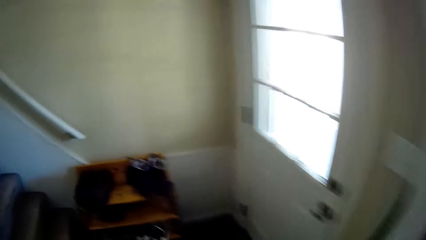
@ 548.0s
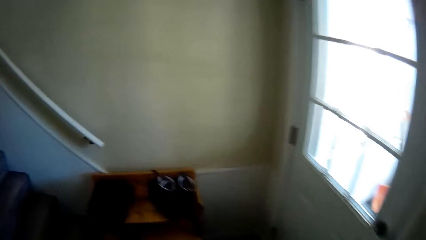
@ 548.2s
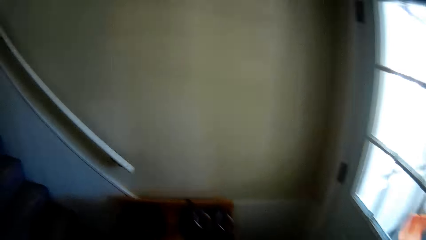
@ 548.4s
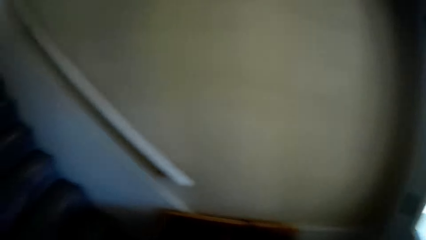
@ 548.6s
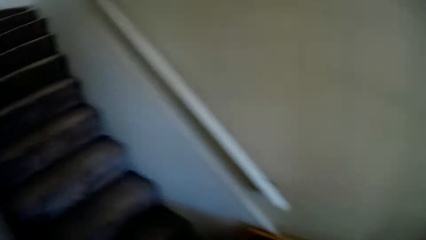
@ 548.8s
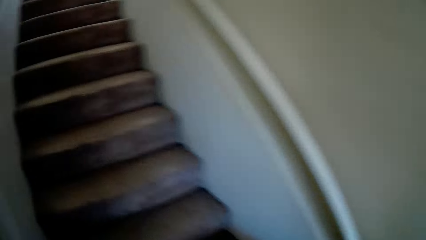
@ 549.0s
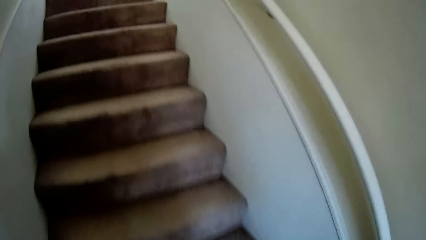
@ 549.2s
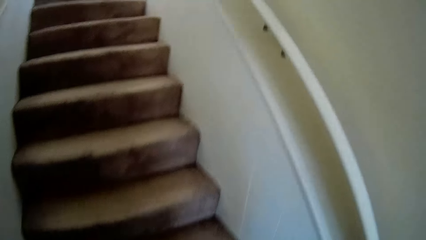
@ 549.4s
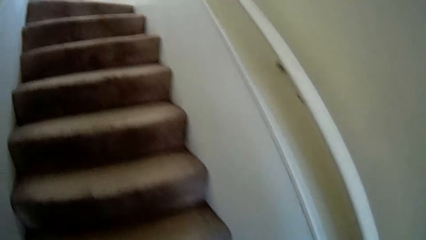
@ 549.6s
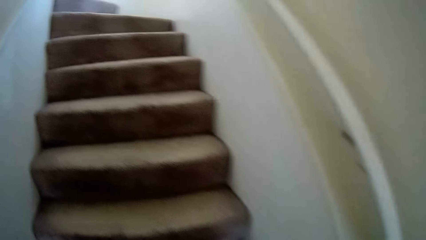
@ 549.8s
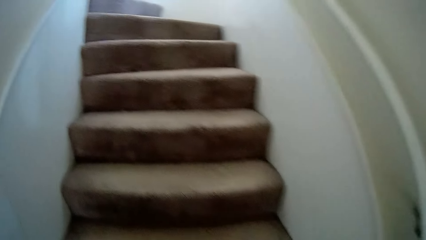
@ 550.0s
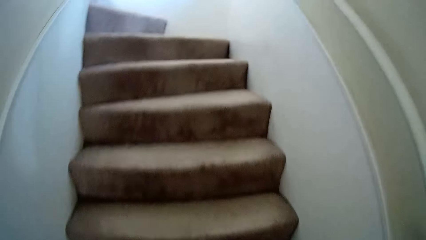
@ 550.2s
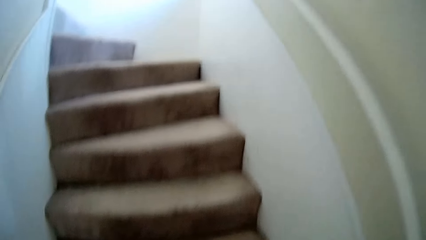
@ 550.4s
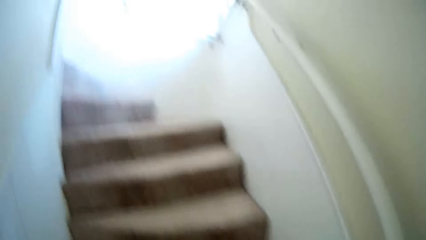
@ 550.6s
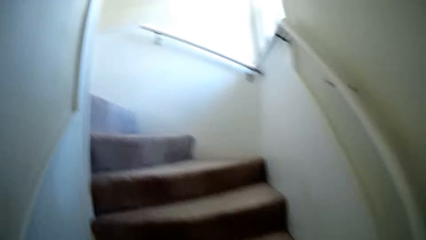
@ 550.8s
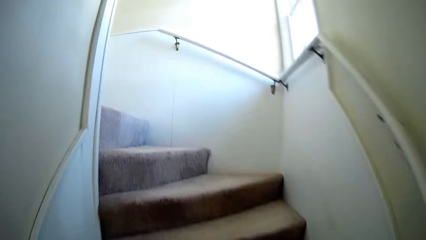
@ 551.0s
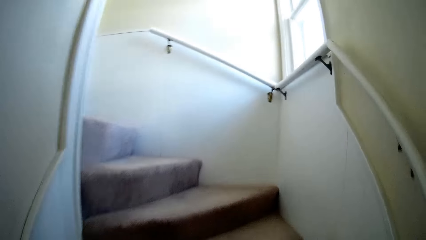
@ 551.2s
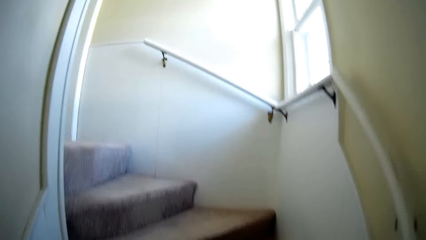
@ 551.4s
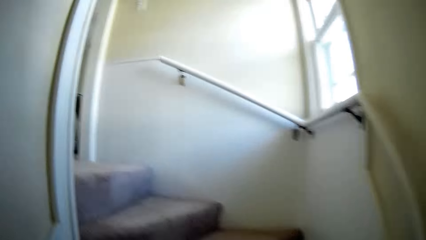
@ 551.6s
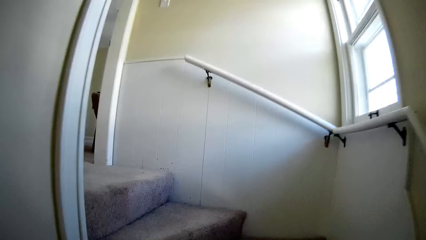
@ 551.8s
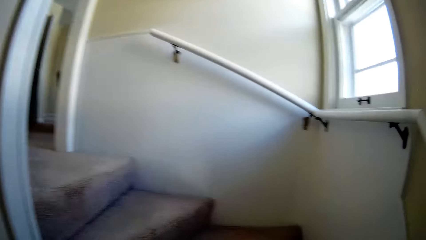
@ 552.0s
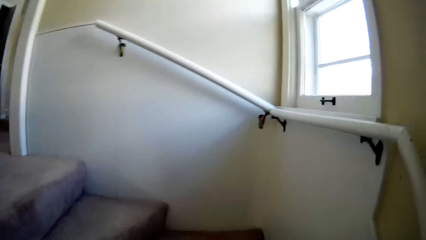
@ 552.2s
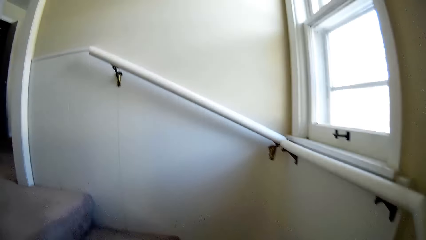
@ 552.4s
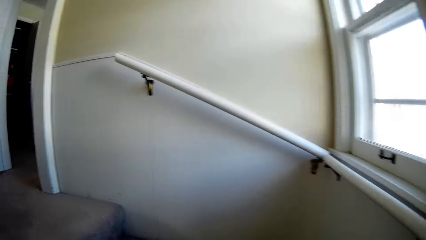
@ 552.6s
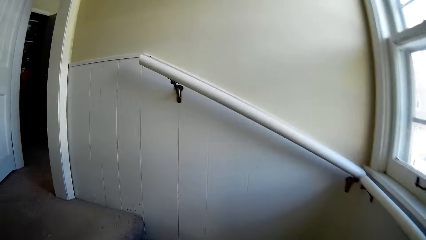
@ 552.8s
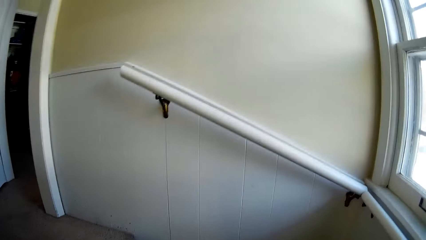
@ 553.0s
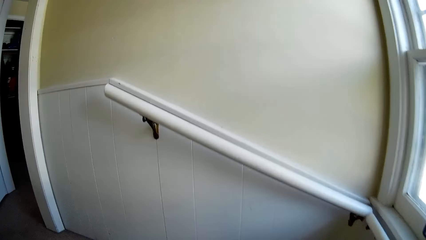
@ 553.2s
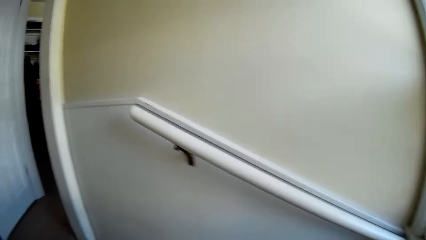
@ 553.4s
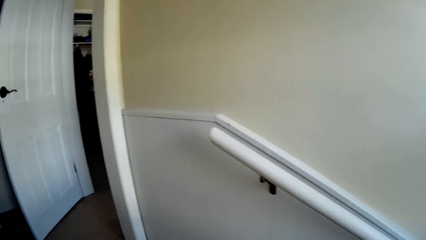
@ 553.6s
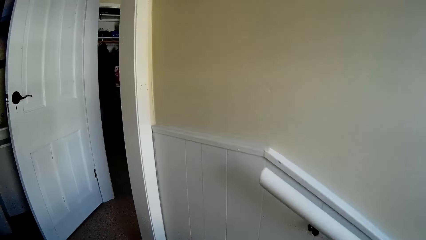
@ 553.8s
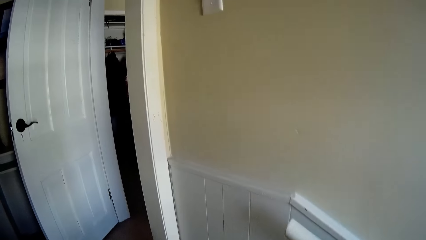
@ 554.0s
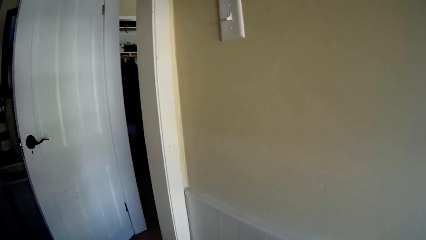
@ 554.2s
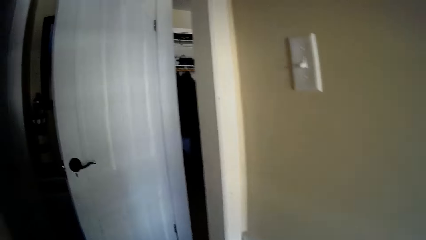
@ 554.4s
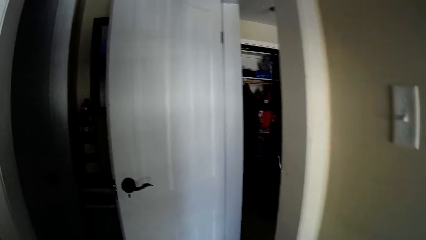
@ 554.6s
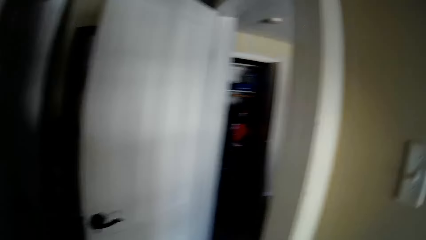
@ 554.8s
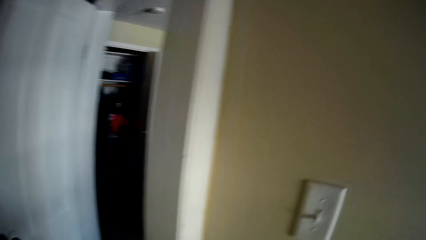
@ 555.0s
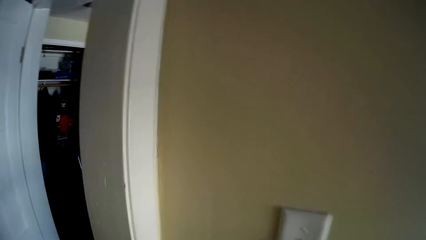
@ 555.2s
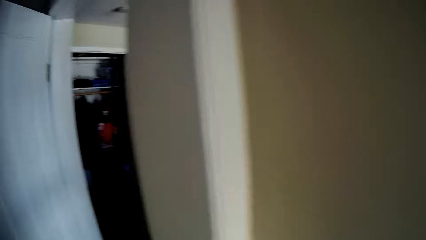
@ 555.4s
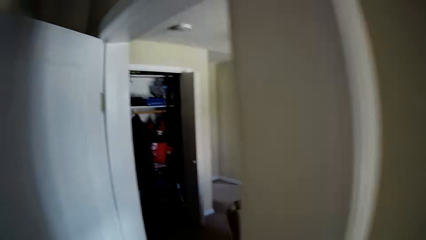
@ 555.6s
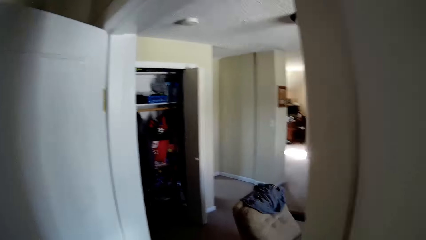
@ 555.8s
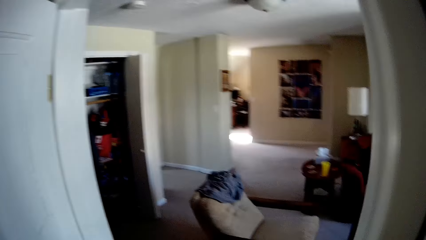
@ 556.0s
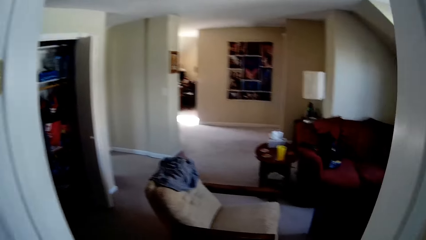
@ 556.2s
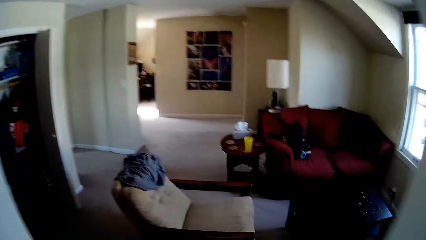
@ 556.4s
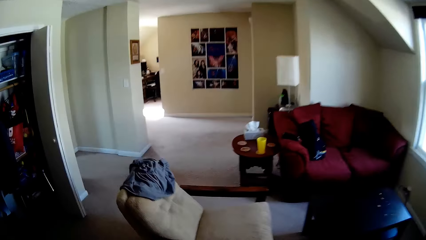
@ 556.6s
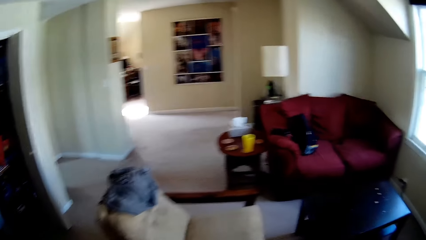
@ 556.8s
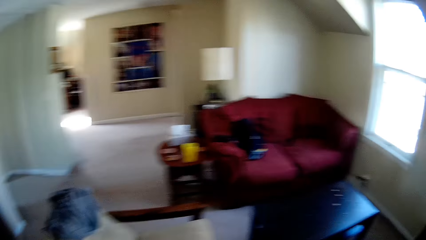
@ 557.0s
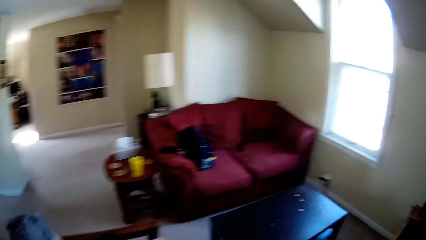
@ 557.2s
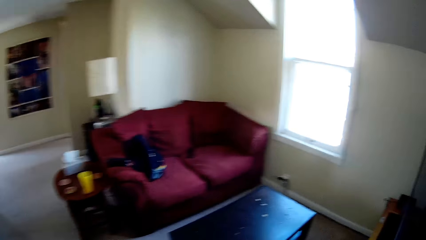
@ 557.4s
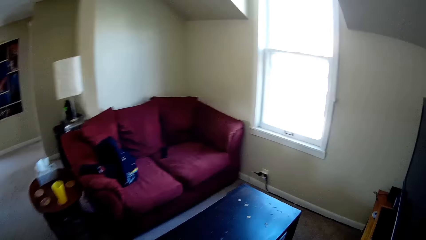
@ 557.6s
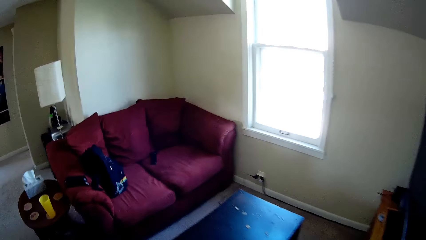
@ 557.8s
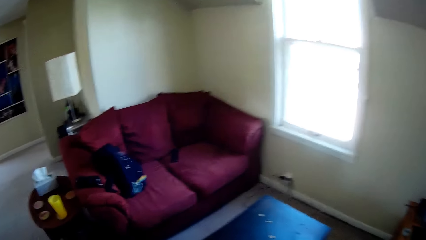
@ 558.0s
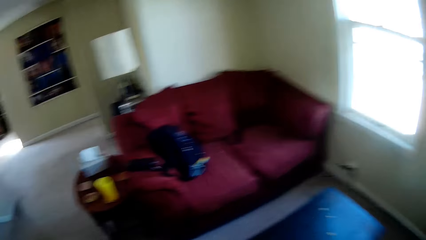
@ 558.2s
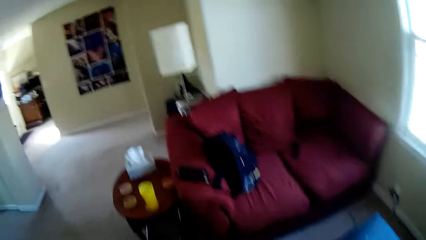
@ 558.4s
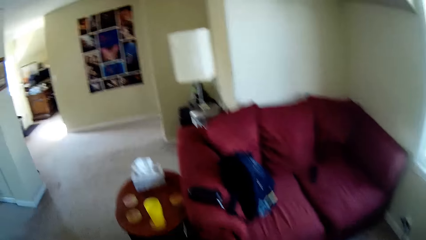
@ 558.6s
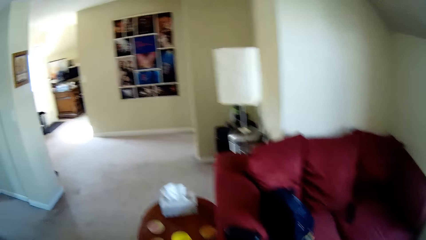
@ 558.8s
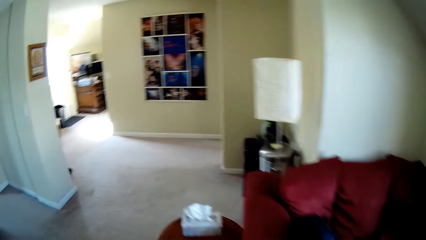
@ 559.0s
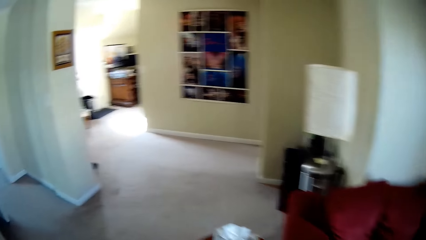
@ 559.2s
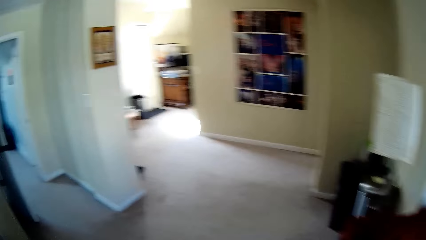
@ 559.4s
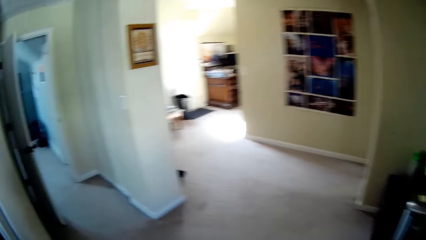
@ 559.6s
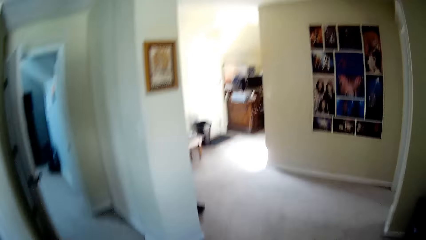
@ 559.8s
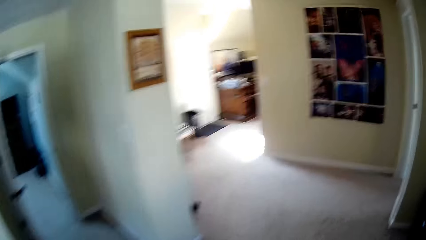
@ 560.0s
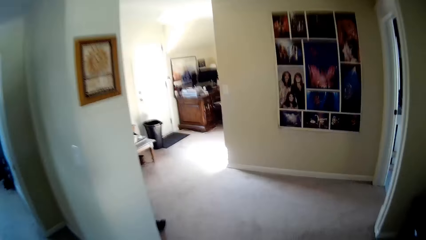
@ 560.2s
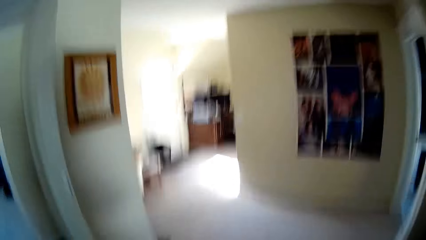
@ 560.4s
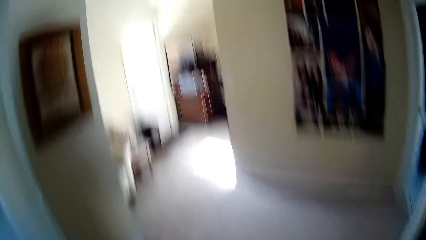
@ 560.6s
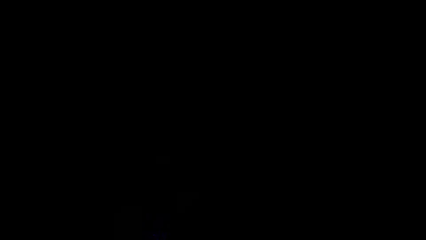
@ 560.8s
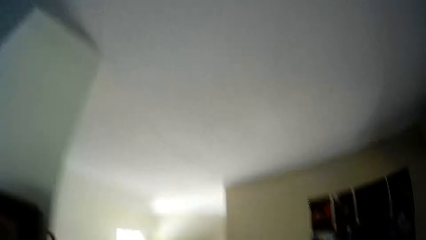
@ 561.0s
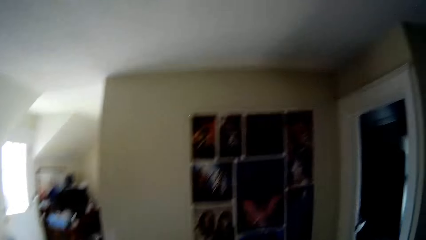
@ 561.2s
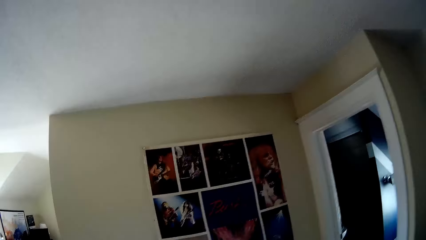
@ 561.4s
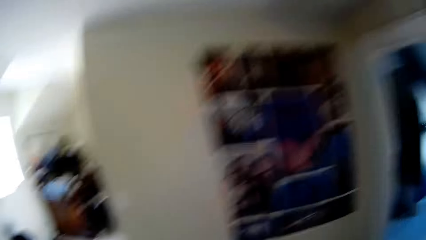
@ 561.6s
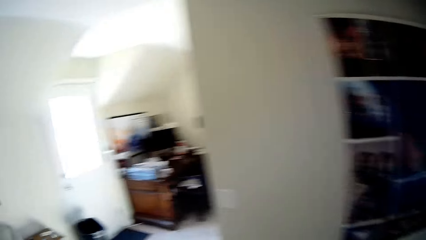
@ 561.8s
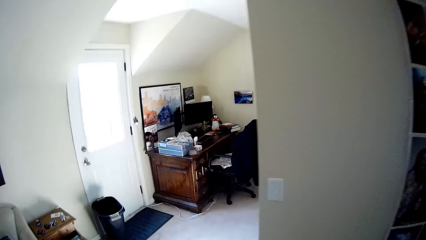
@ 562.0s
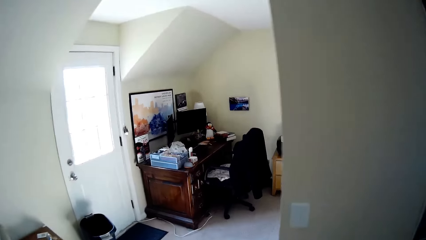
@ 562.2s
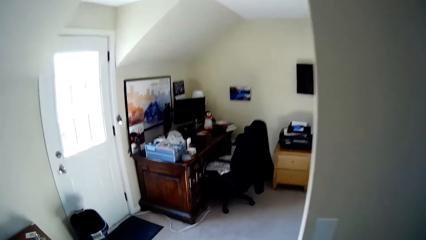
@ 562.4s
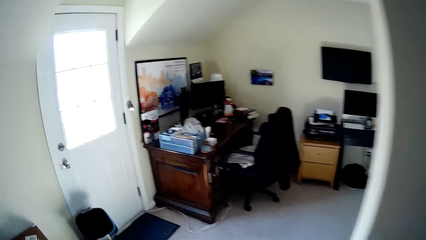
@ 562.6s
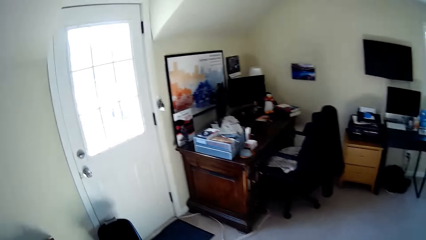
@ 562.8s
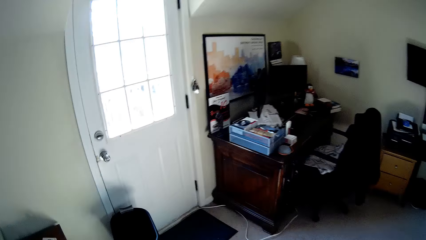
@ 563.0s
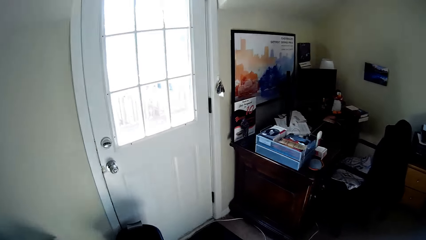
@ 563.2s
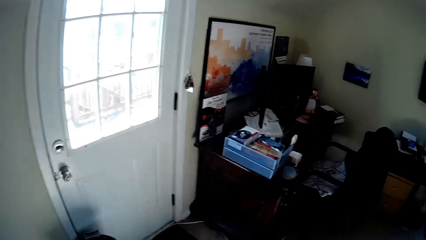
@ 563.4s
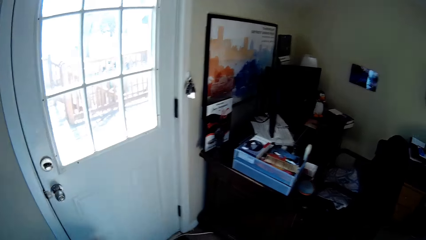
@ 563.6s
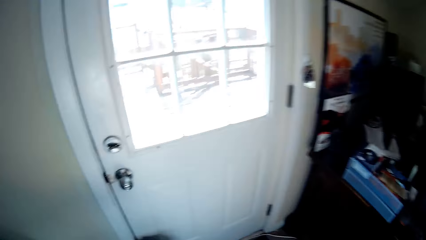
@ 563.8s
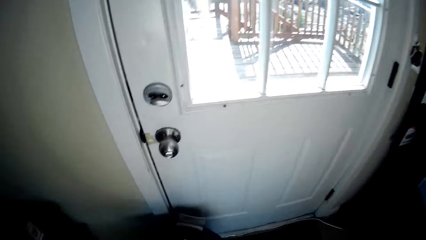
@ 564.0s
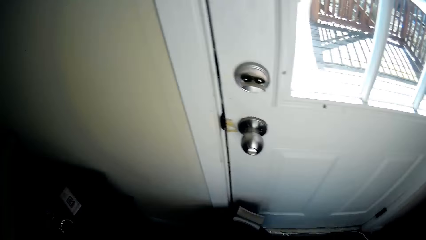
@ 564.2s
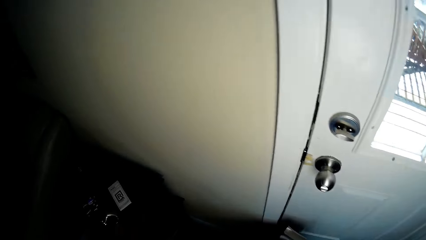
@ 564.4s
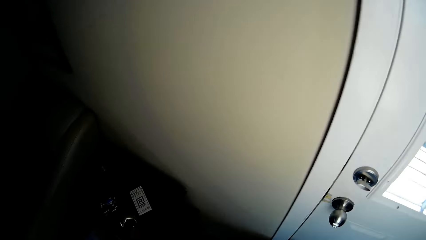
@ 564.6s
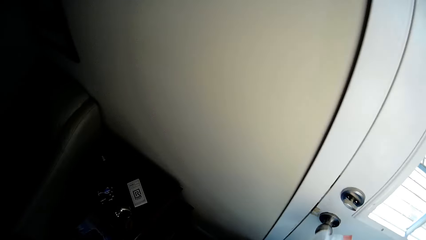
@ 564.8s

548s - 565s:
The camera wearer climbs up the stairs. They move around.
